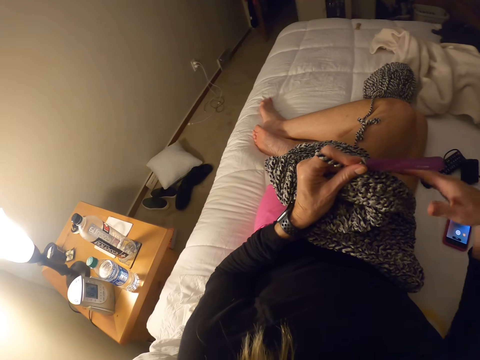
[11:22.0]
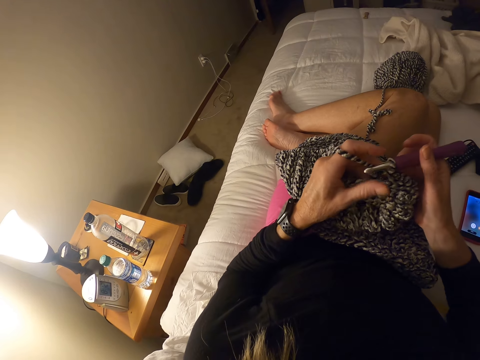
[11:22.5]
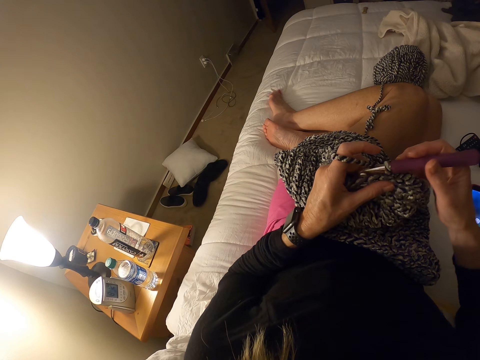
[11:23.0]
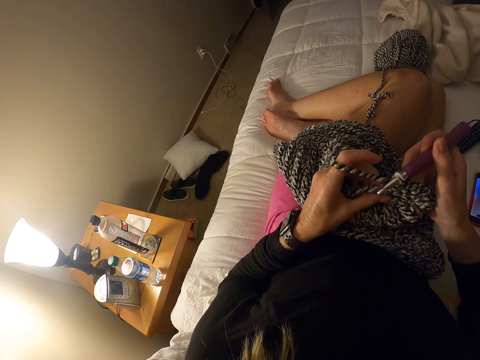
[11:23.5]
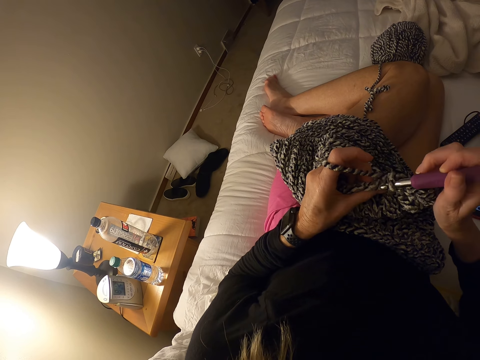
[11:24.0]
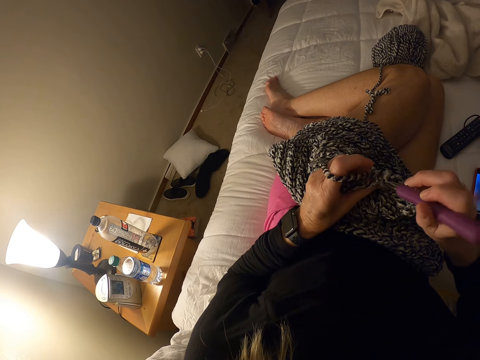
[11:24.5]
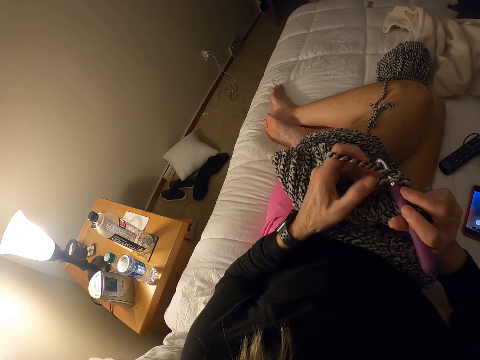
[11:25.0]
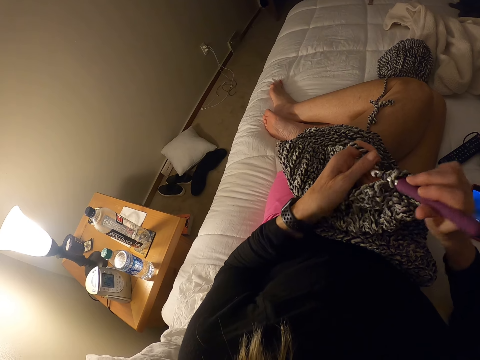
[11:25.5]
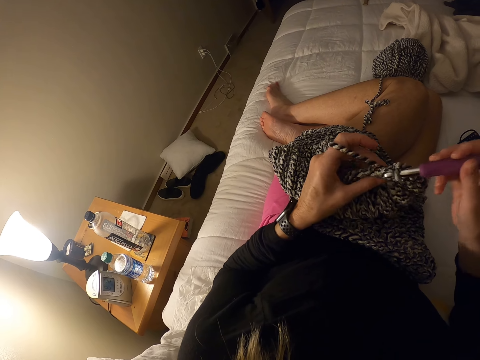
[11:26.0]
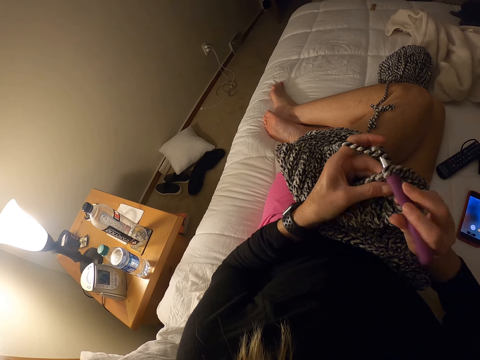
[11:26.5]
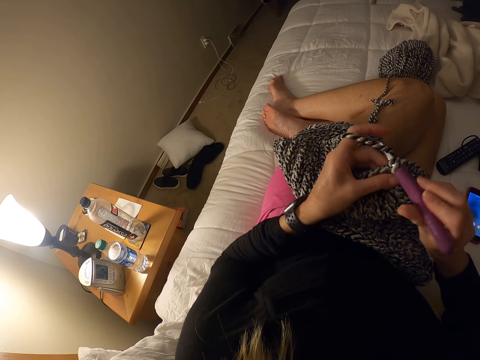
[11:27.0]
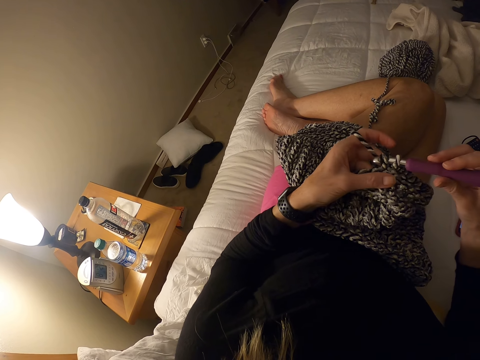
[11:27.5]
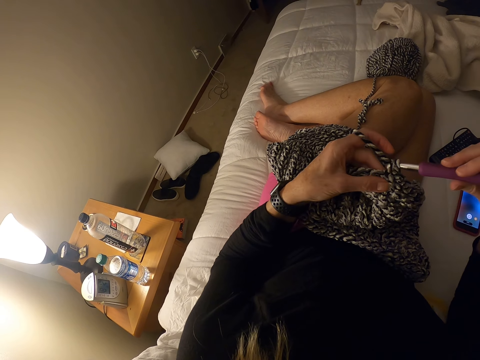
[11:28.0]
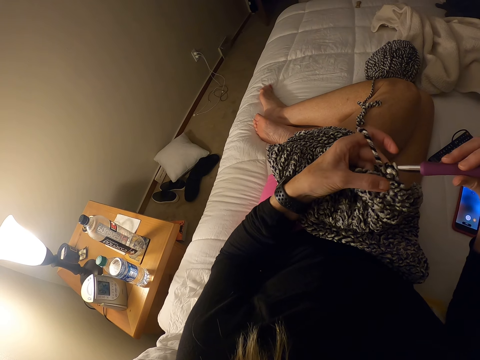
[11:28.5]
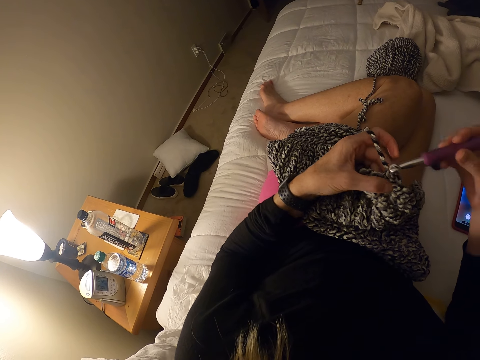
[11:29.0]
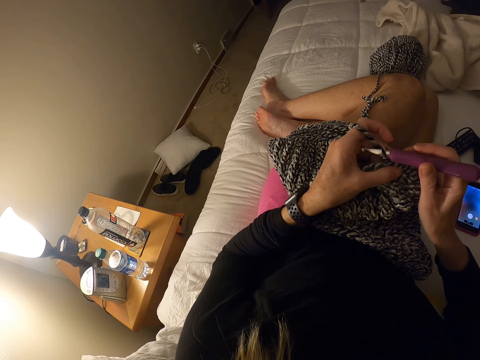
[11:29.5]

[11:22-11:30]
The camera wearer holds the crochet hook. They crochet yarn with the crochet hook.

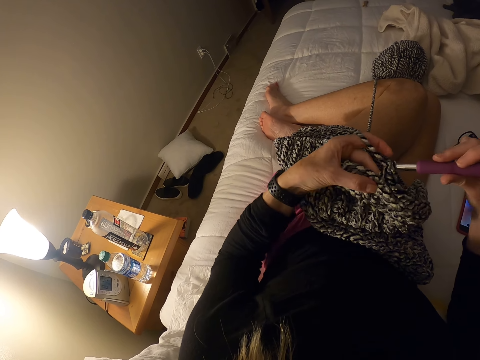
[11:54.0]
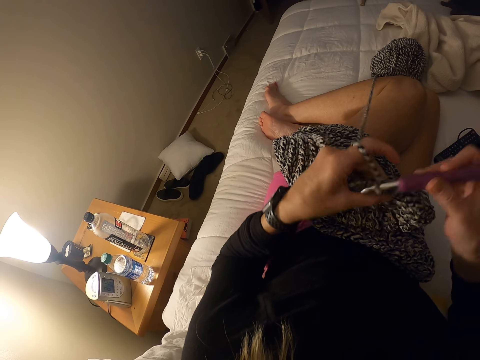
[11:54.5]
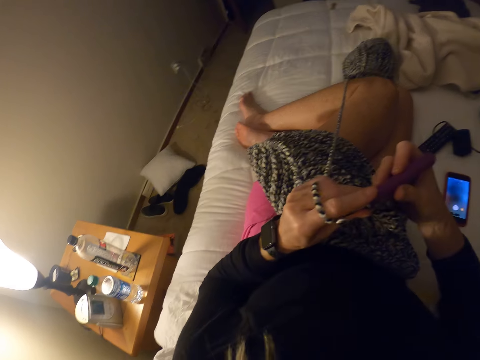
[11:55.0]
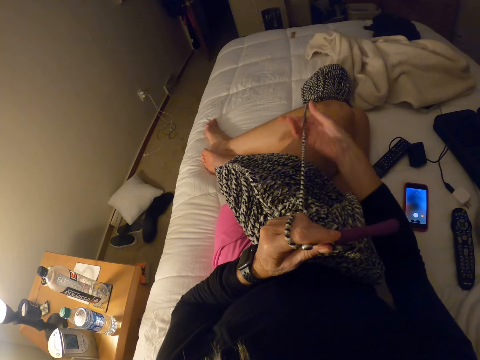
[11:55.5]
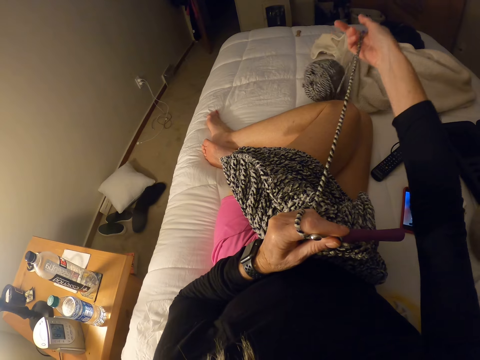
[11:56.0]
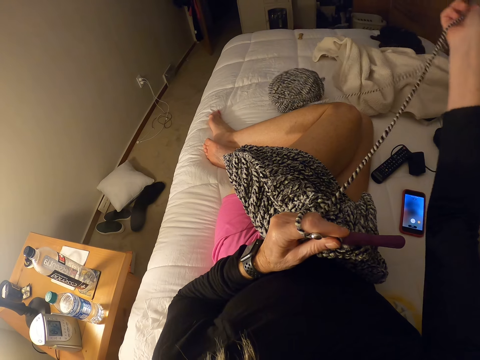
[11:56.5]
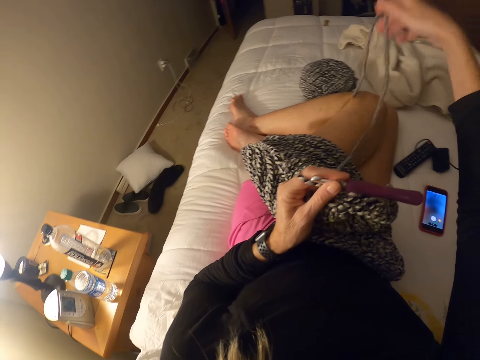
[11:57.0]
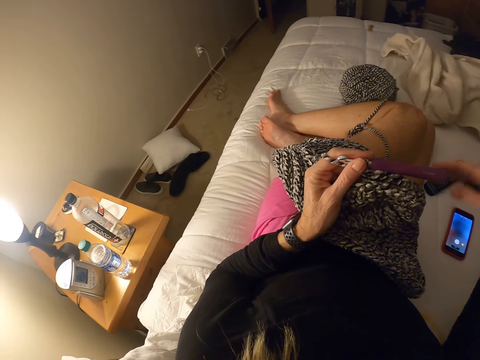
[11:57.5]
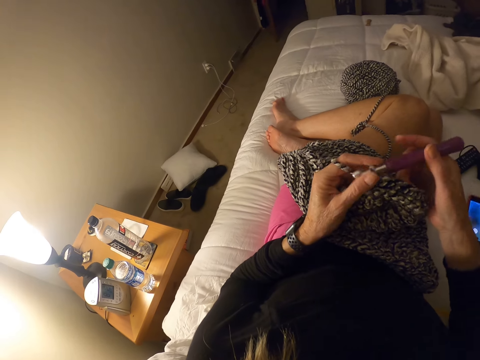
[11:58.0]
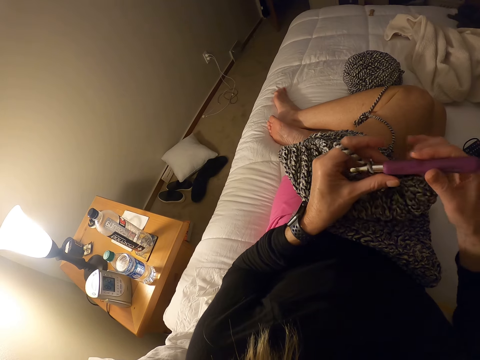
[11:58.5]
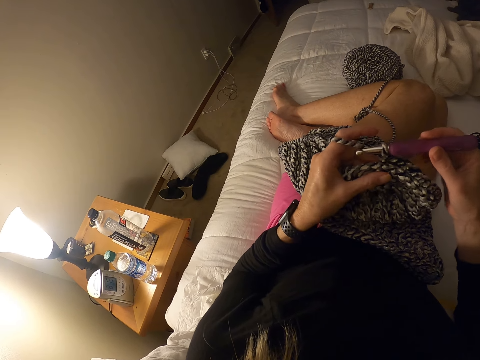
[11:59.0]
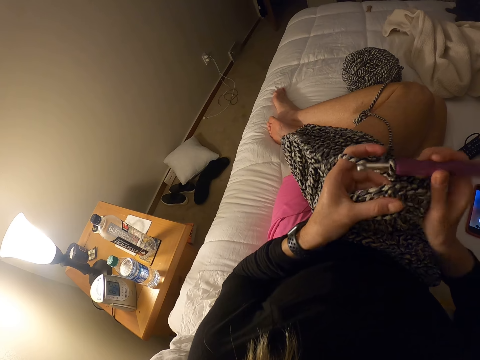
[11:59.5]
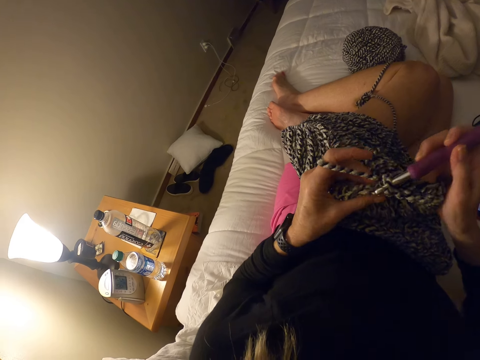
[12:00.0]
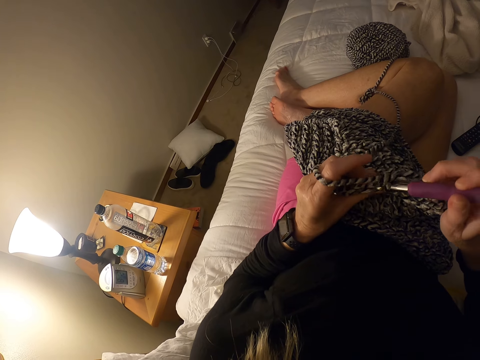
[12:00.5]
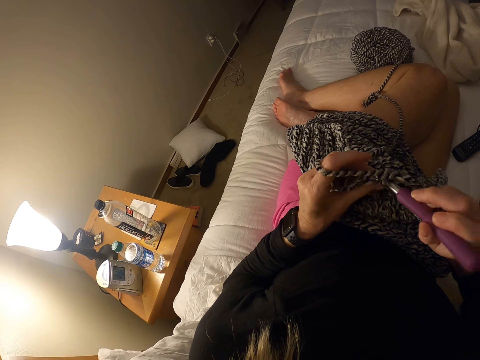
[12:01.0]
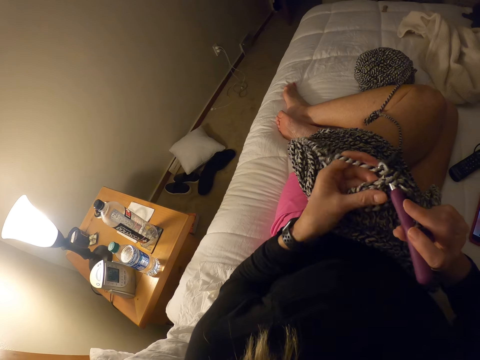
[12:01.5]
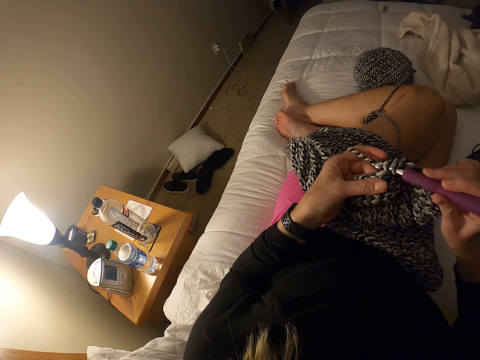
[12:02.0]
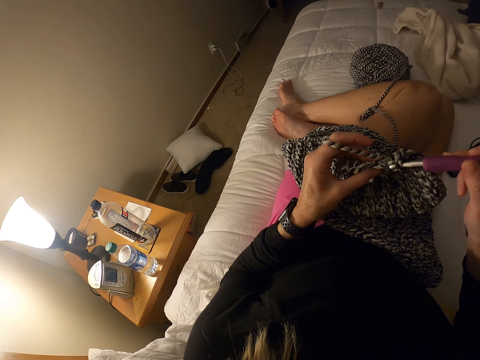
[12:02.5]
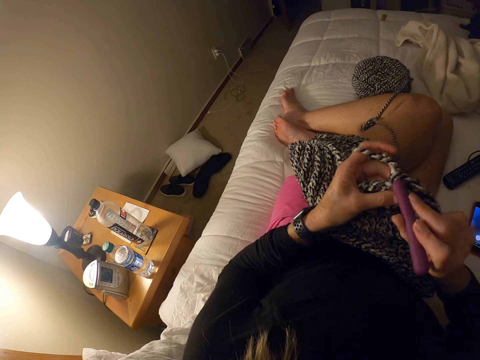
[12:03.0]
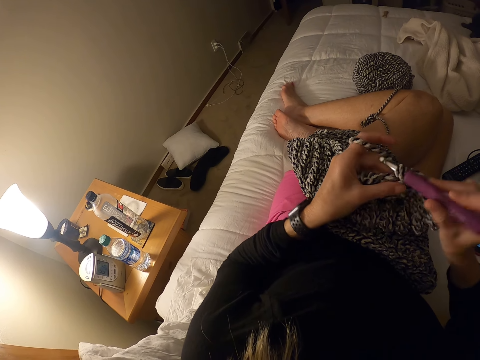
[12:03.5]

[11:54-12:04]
The camera wearer pulls the yarn from the skein of yarn. They hold the crochet needle. They crochet yarn with the crochet hook.

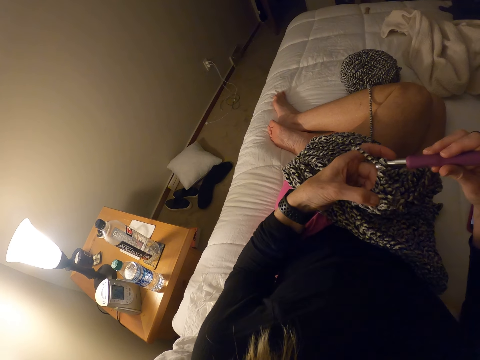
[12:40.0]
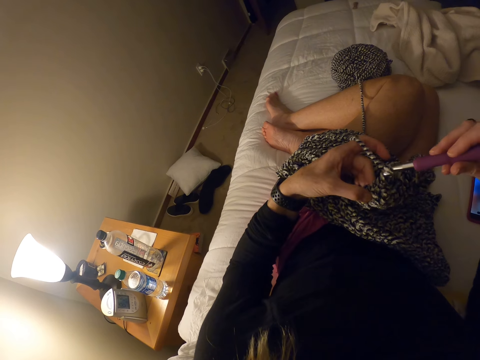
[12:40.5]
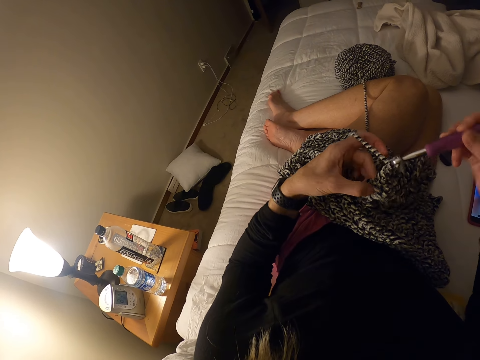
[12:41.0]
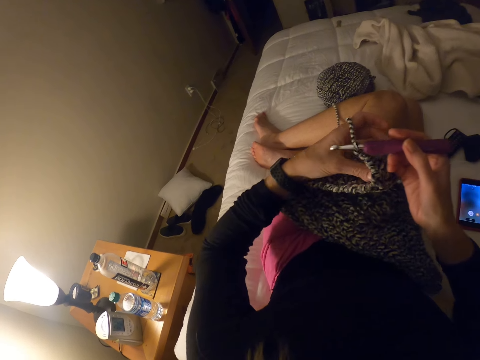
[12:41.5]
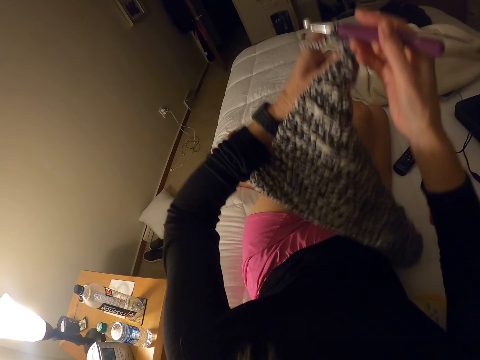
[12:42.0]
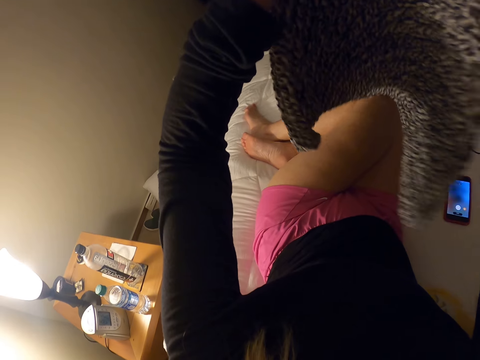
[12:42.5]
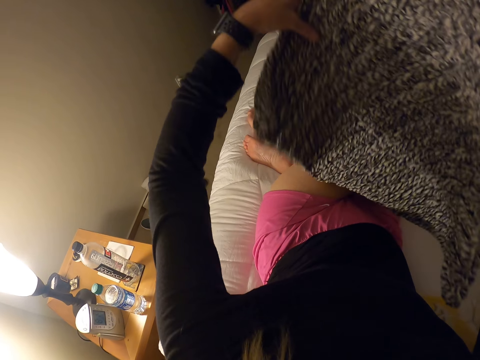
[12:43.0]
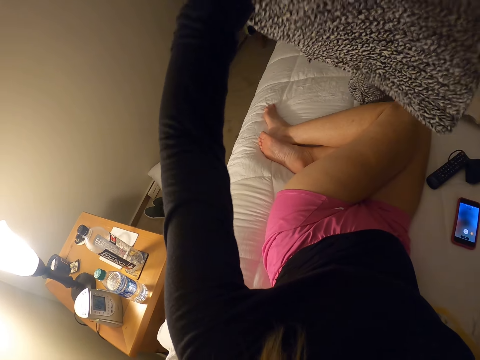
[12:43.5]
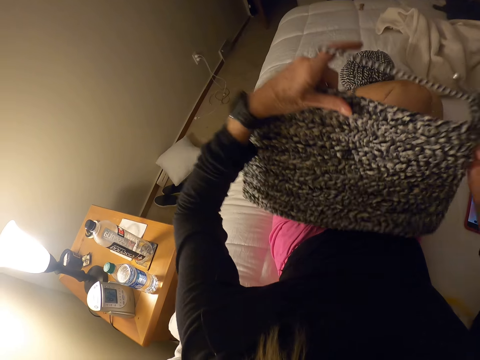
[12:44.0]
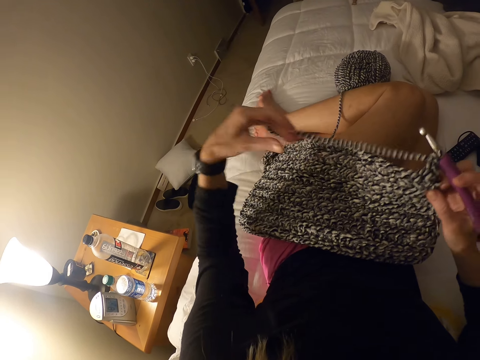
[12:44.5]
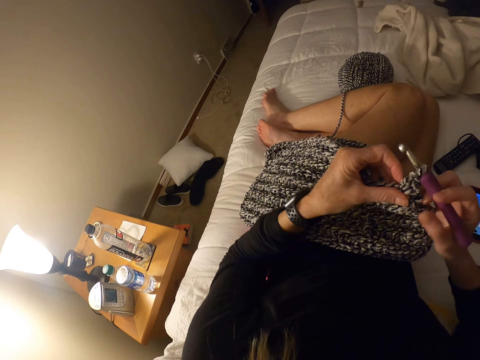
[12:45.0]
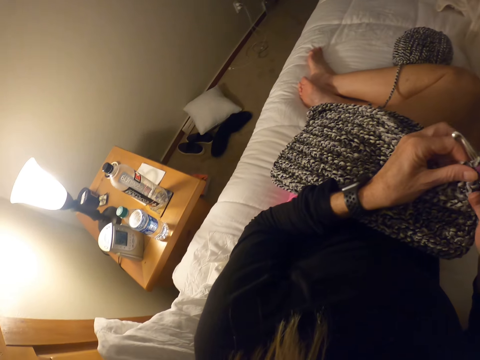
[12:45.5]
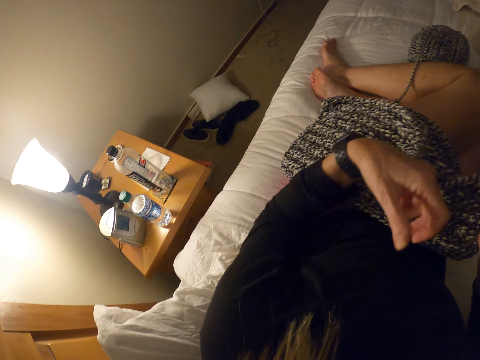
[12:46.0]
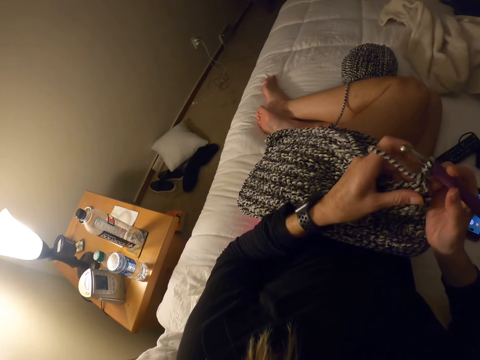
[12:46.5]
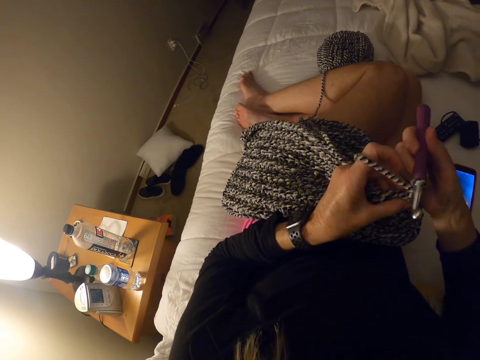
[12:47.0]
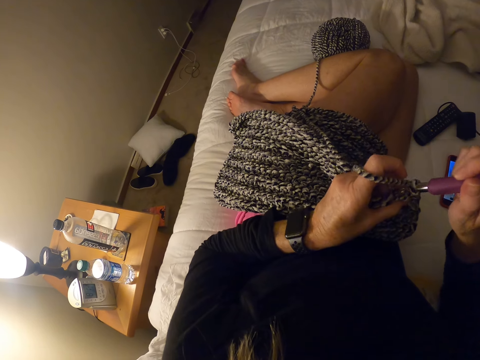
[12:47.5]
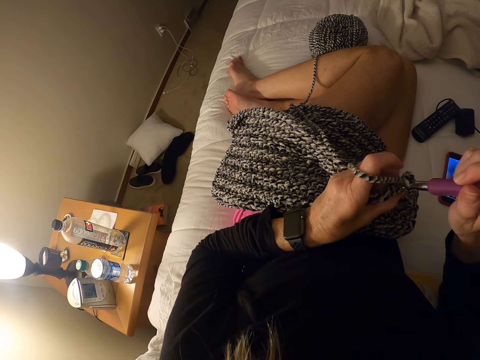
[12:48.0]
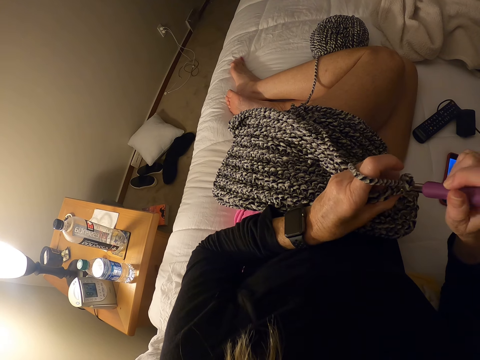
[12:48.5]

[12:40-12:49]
The camera wearer adjusts the crocheted yarn. They turn the piece of cloth. They crochet yarn with the crochet hook.
